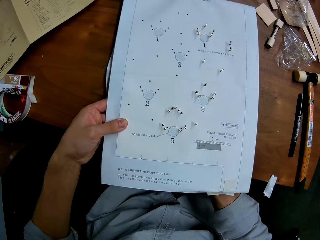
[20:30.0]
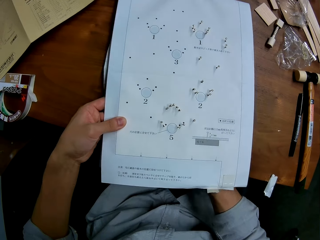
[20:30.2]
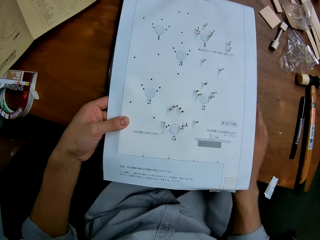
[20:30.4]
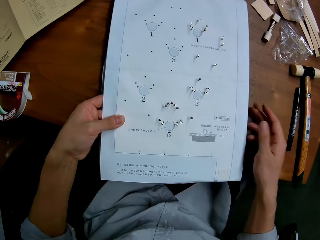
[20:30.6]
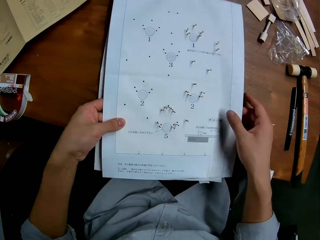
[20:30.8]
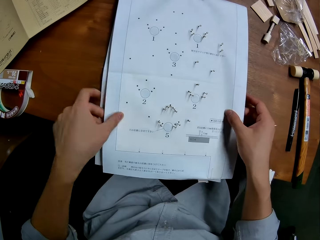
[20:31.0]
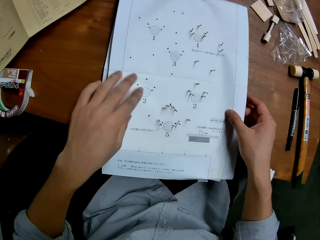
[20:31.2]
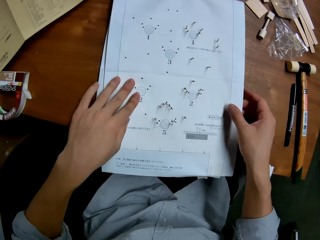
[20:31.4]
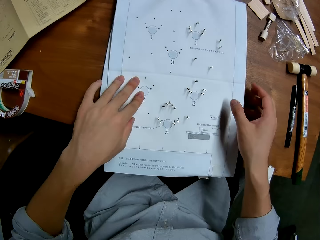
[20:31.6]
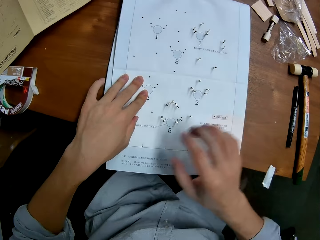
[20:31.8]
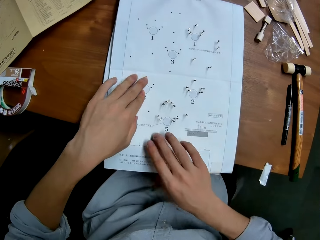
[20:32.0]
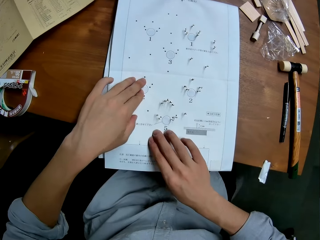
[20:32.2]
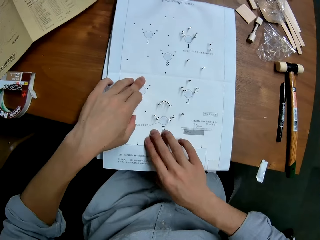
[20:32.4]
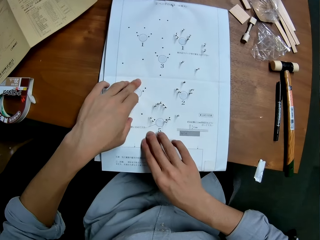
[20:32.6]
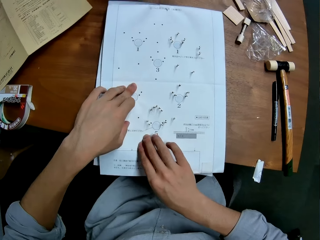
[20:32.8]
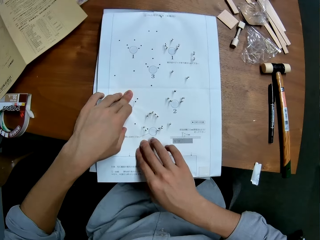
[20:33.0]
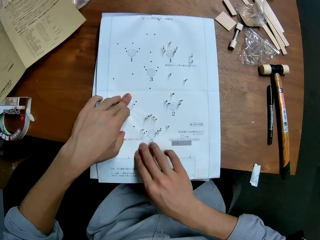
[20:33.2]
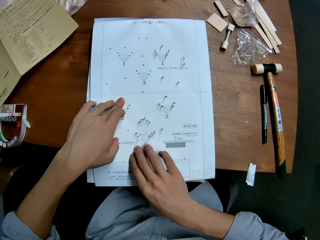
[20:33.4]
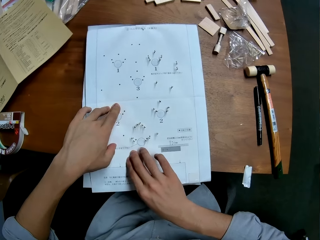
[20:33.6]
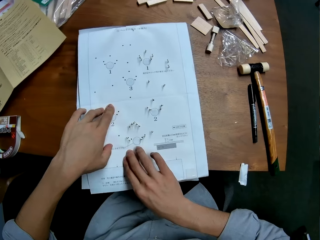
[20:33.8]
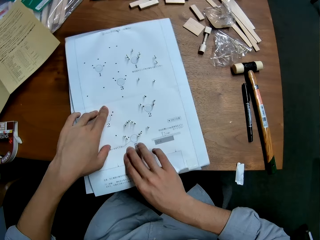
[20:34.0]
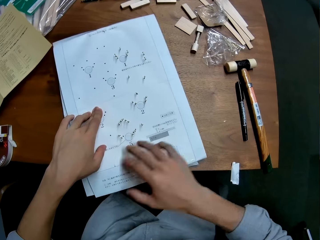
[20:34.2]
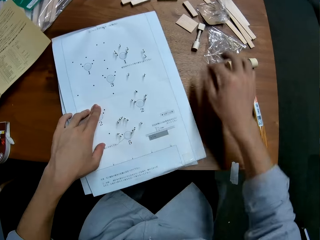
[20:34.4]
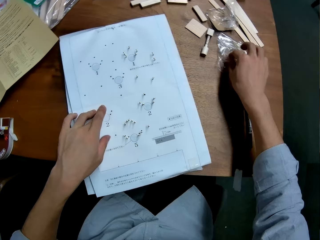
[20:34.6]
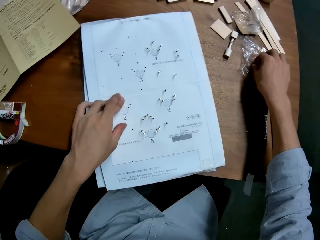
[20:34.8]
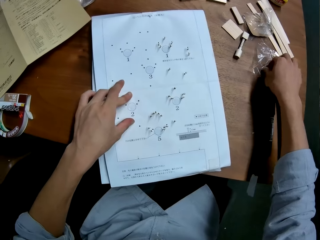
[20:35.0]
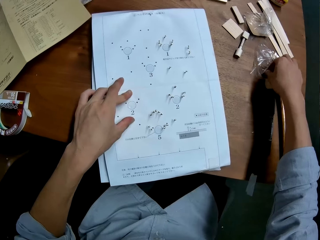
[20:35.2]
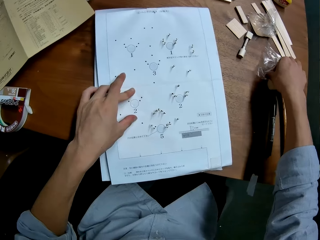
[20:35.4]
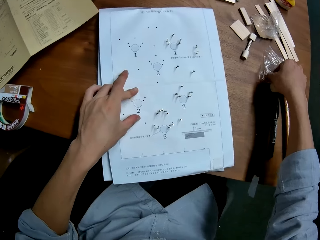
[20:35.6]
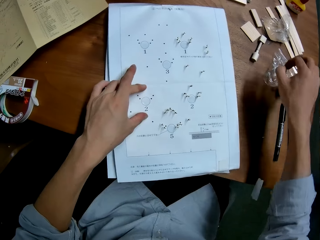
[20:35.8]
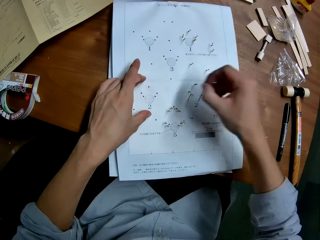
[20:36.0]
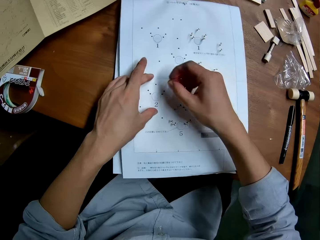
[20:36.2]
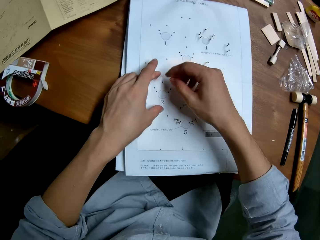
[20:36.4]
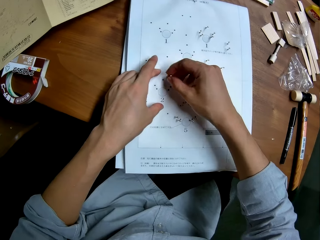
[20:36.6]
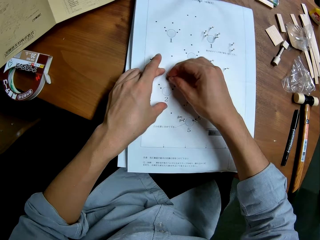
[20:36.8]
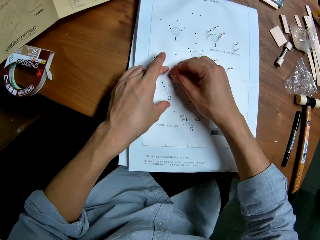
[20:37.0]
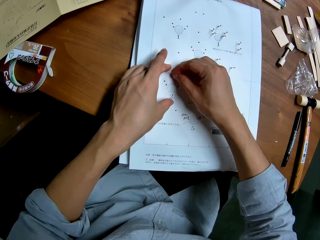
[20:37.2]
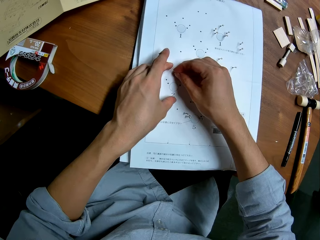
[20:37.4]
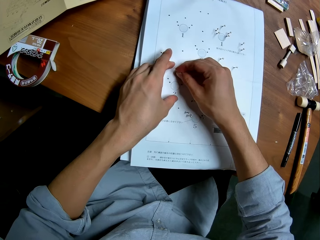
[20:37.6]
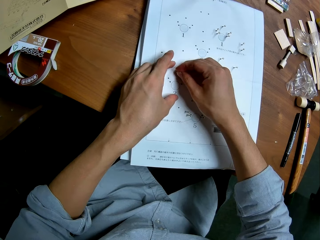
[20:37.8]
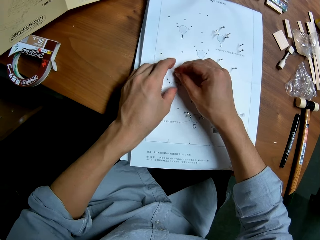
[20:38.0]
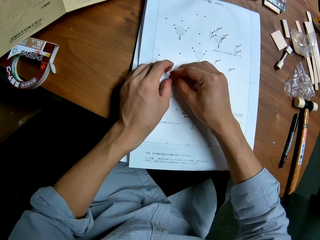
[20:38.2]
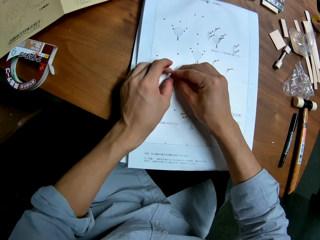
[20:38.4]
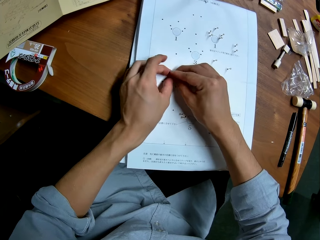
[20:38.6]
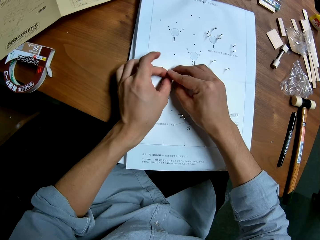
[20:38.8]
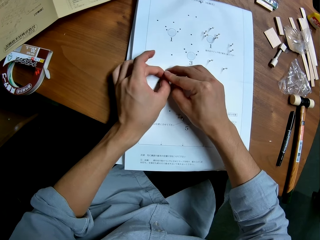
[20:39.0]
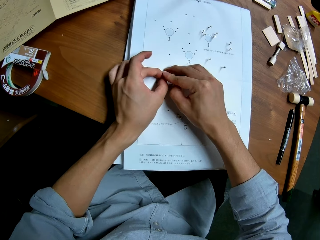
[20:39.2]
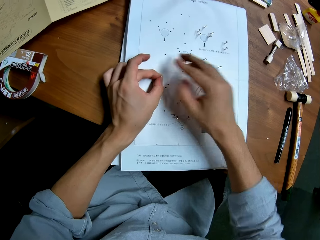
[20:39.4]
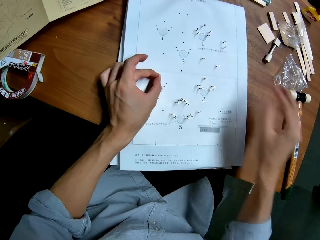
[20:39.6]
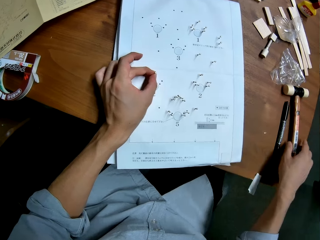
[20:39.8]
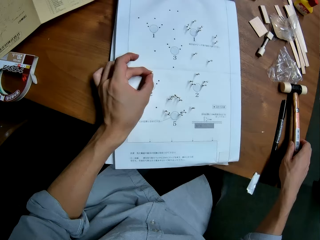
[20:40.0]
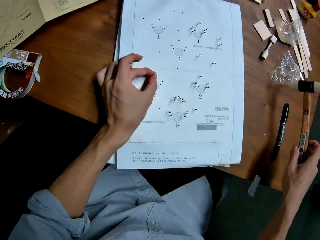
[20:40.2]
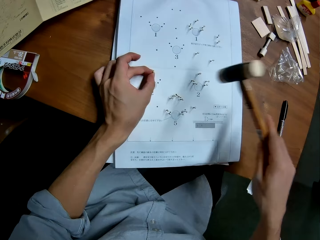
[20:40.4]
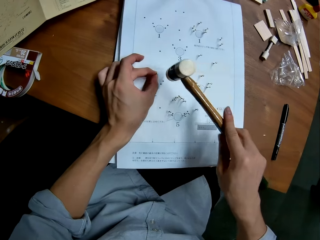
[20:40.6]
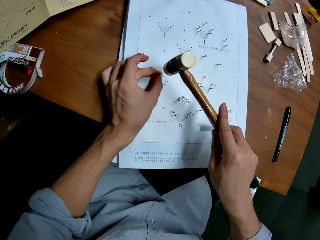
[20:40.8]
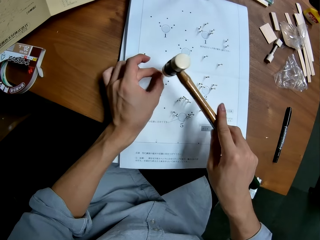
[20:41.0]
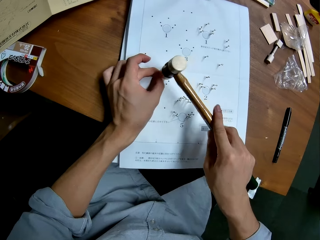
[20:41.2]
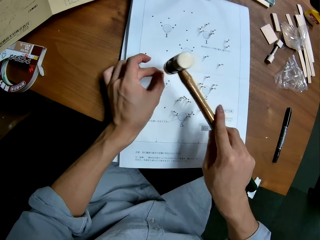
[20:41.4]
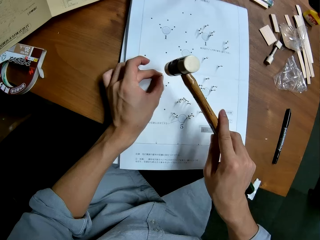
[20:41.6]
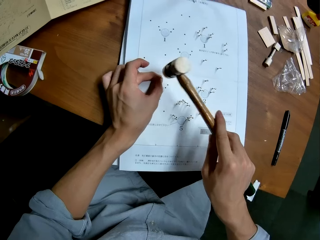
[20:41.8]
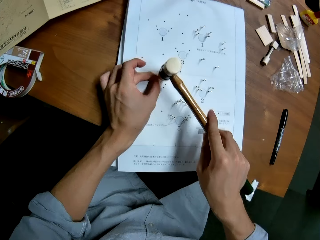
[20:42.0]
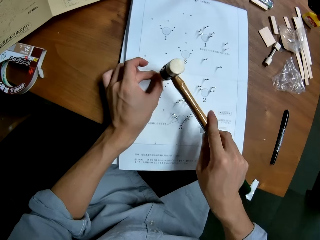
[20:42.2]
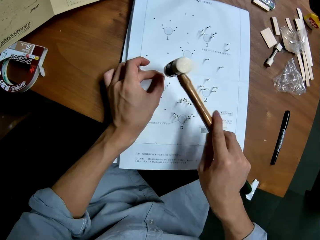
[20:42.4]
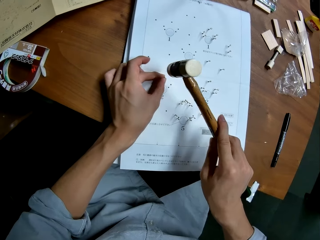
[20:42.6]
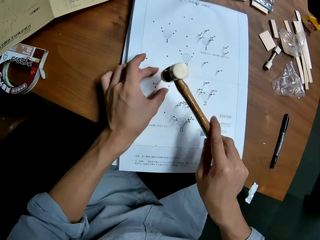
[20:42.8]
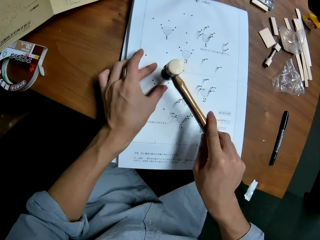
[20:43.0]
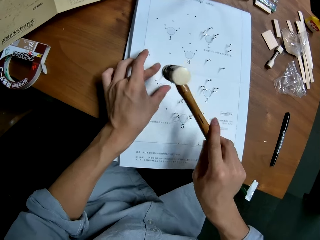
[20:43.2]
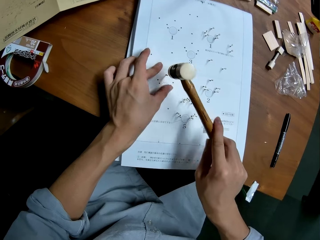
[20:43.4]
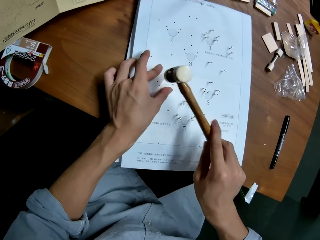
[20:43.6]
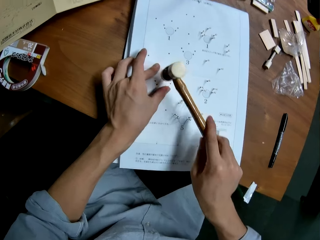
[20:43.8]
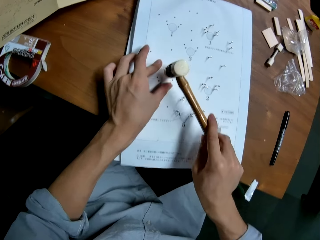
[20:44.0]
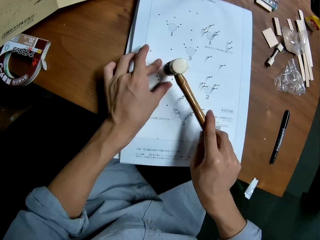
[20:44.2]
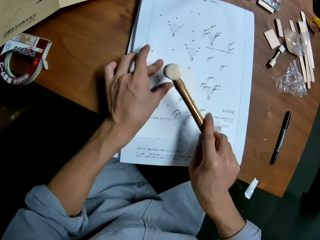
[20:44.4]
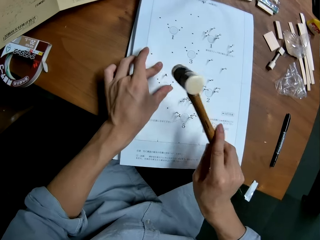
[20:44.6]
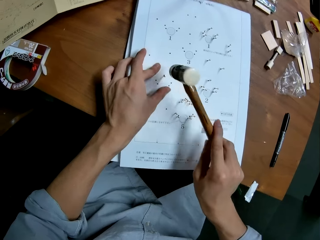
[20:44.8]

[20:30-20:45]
The camera wearer puts the papers down. He picks a pin from the package on the table with his right hand. He inserts the pin into a hole in the leaflet with his left hand. He holds the pin in the hole with both hands. He picks up the ballpein hammer from the table with his right hand. He hits the panel pin into the hole in the leaflet with the hammer. He holds the leaflet with his left hand.

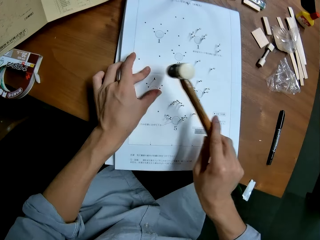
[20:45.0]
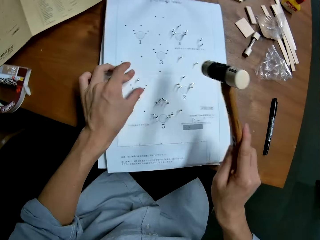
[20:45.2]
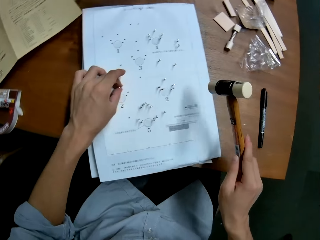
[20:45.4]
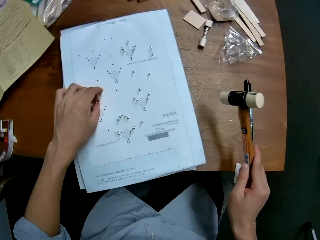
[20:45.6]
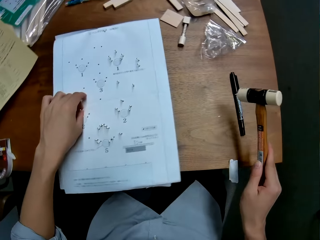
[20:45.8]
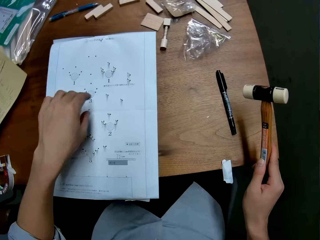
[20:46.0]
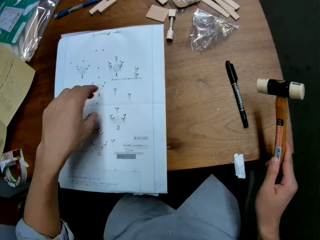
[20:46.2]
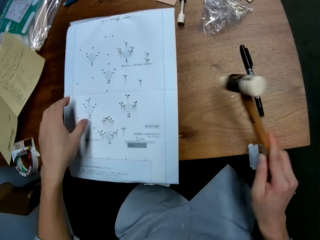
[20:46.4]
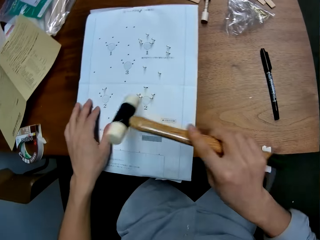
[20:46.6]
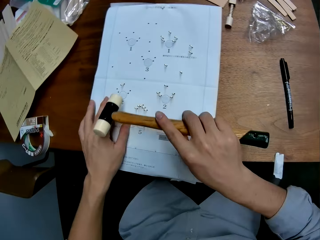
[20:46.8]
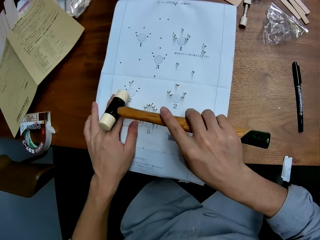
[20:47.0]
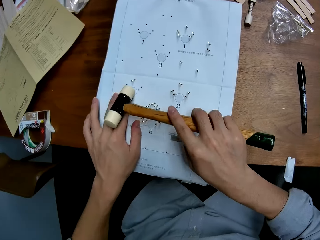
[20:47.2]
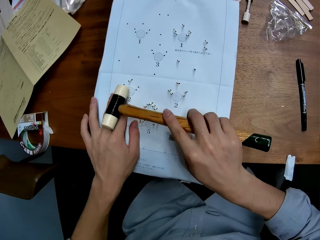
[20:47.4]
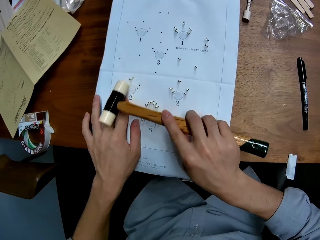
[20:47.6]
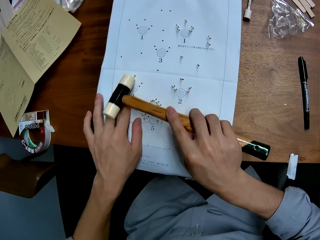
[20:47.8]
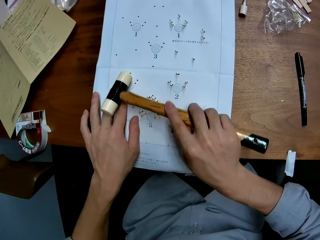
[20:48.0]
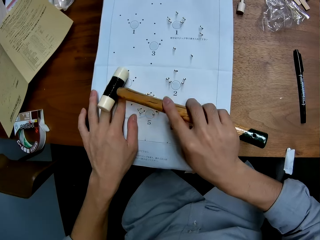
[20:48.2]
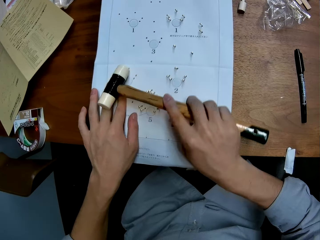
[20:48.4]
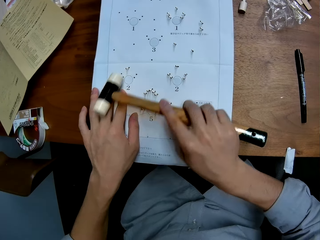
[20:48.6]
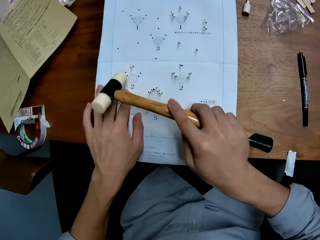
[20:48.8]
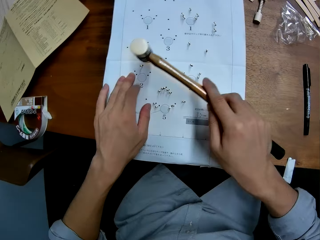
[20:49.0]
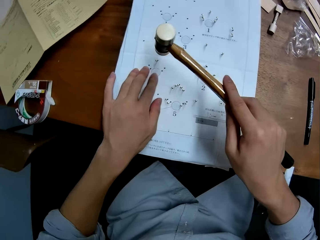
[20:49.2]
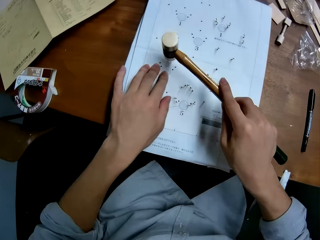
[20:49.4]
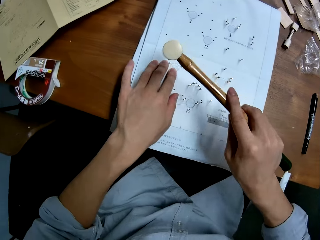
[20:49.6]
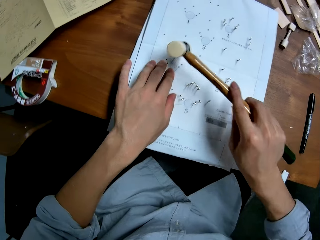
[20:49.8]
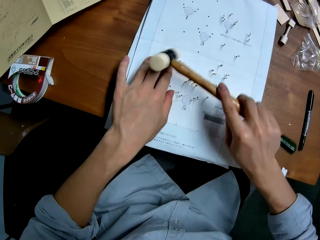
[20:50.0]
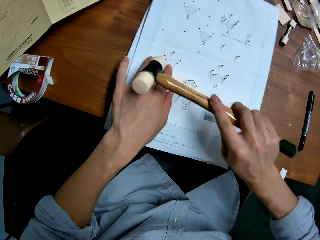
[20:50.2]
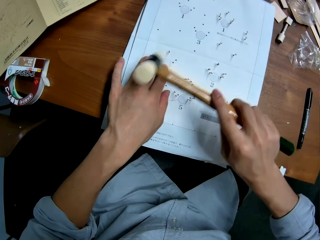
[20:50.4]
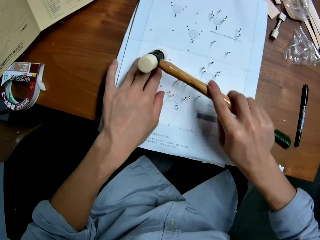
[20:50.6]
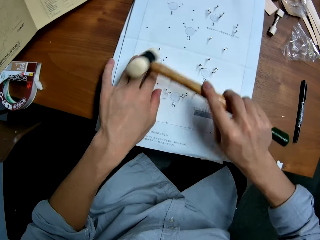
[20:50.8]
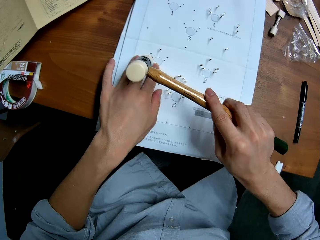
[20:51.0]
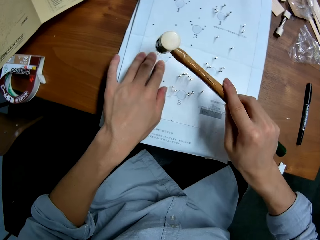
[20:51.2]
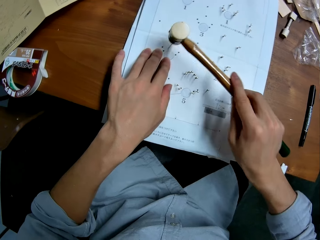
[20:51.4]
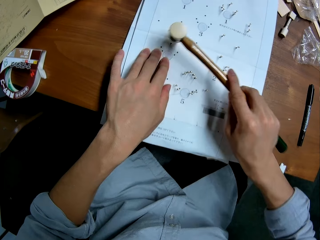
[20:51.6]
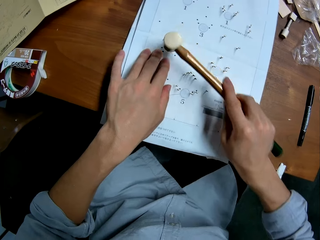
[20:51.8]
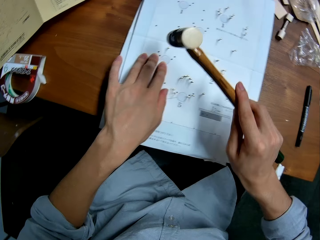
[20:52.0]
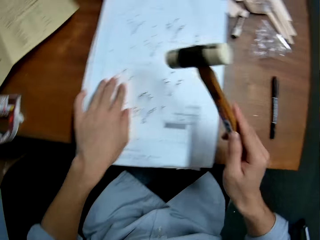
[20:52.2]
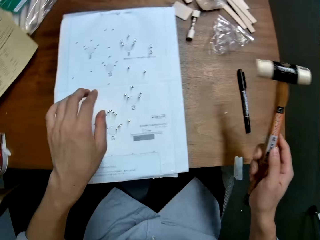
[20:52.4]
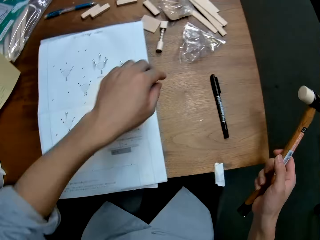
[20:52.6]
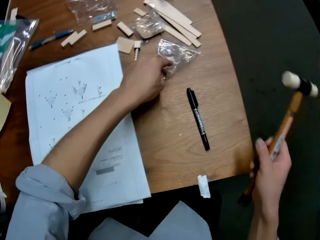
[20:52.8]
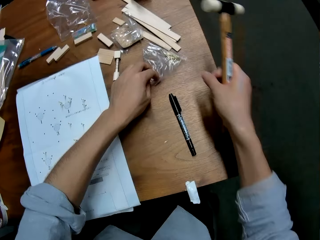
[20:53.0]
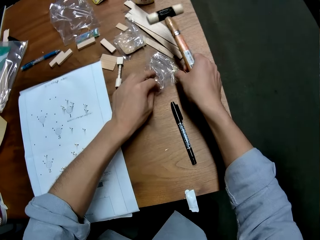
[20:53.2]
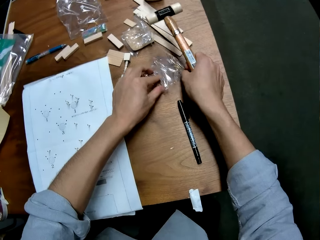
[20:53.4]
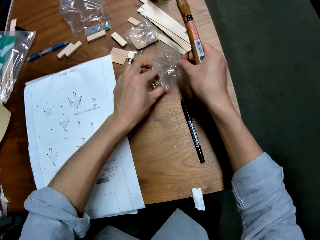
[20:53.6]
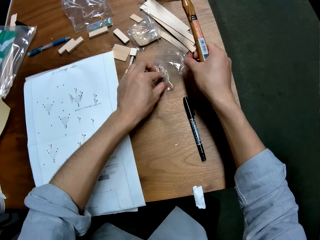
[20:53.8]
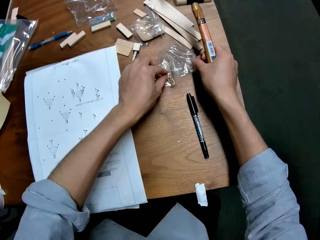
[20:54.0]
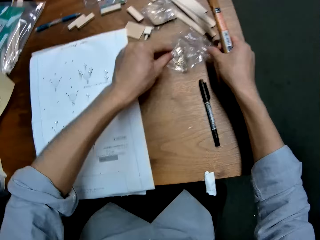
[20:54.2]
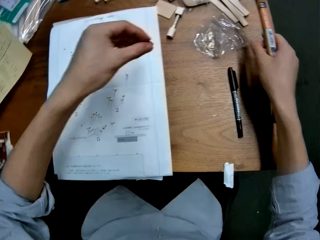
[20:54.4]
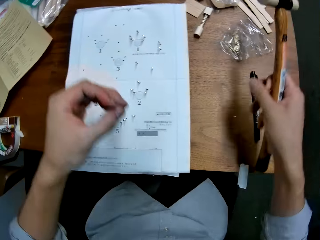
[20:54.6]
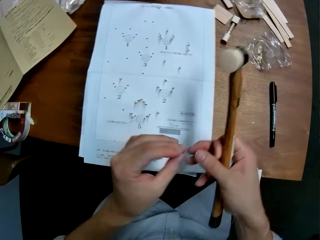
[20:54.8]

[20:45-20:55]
The camera wearer holds the pin with his left hand. He removes his left hand from the pin. He holds the leaflet with his left hand. He hits the pin into the hole in the leaflet with the hammer. He picks a panel pin from the package on the table with his left hand. He holds the package with his right hand.
